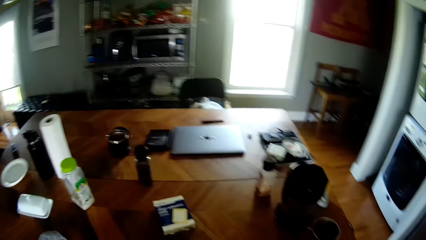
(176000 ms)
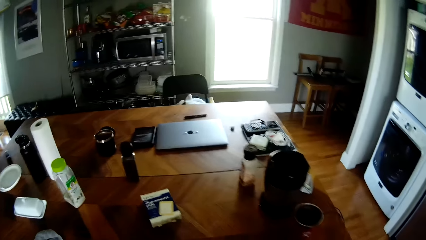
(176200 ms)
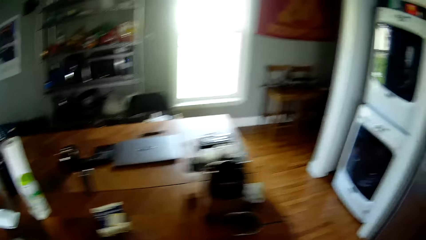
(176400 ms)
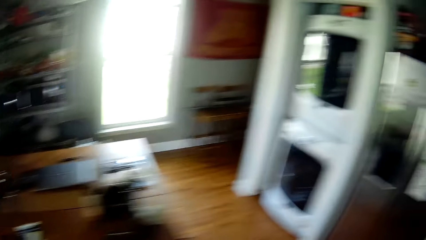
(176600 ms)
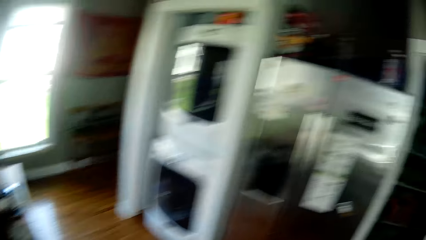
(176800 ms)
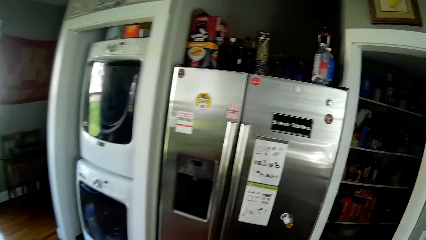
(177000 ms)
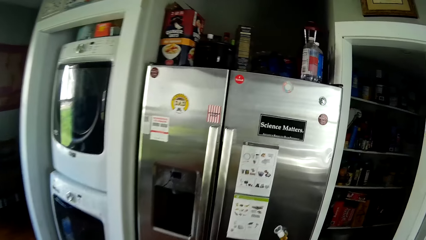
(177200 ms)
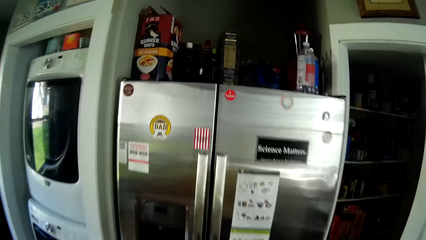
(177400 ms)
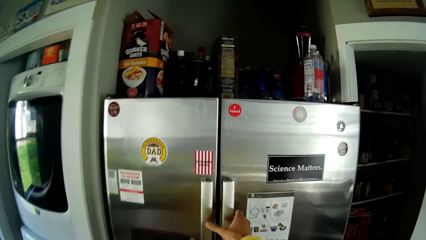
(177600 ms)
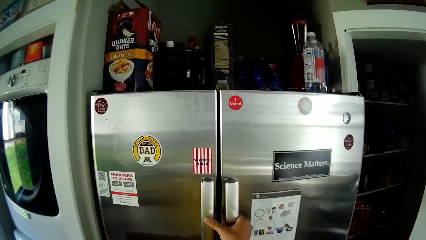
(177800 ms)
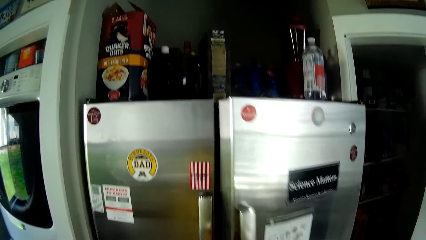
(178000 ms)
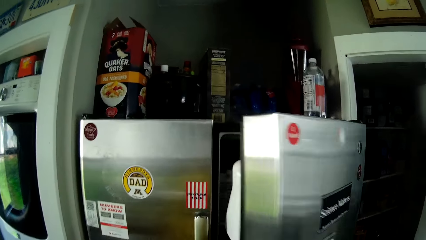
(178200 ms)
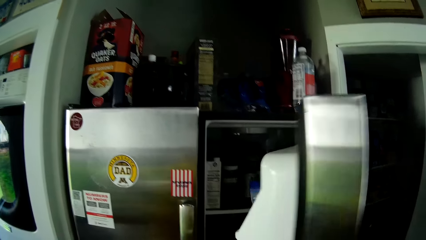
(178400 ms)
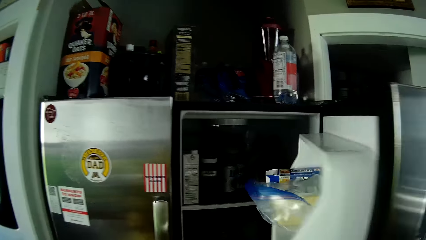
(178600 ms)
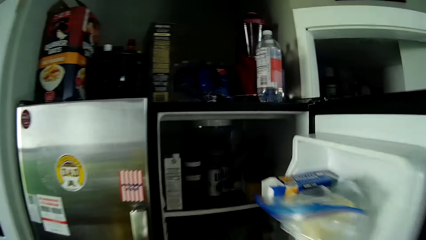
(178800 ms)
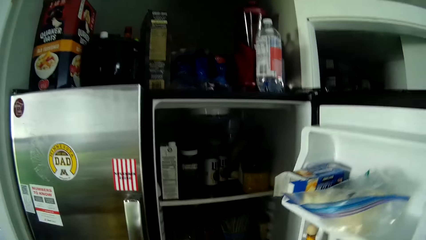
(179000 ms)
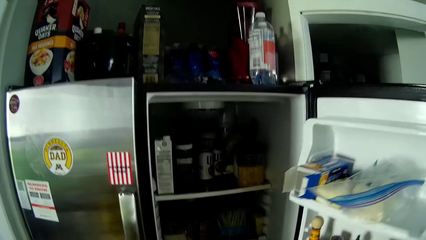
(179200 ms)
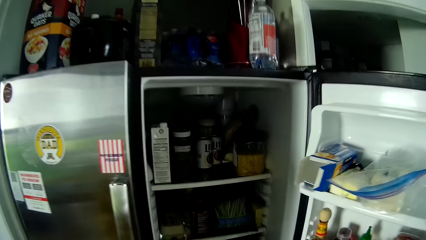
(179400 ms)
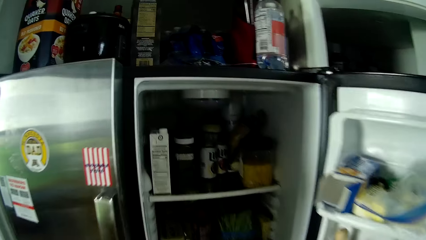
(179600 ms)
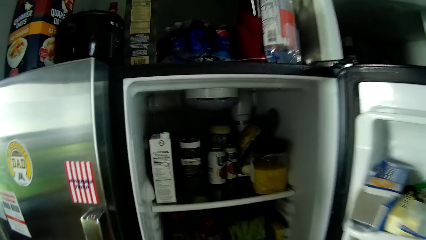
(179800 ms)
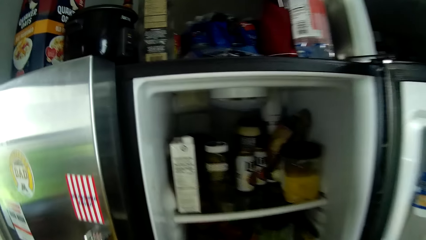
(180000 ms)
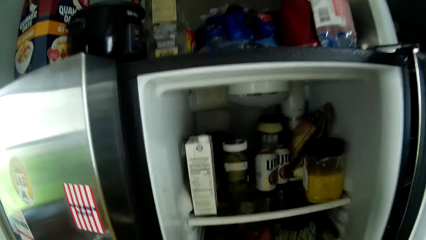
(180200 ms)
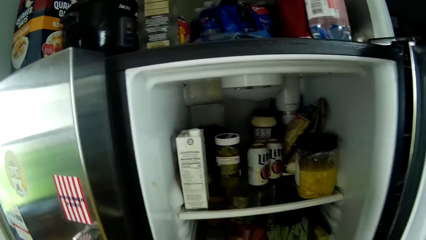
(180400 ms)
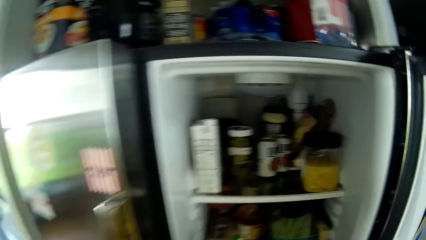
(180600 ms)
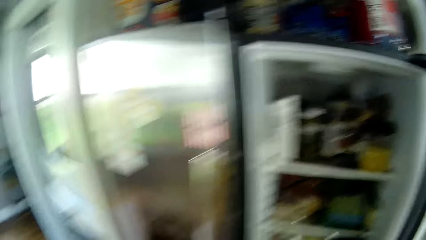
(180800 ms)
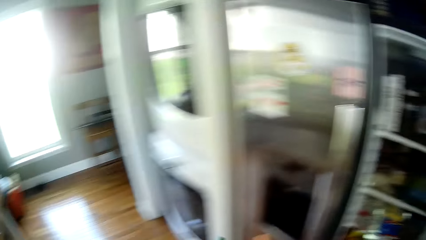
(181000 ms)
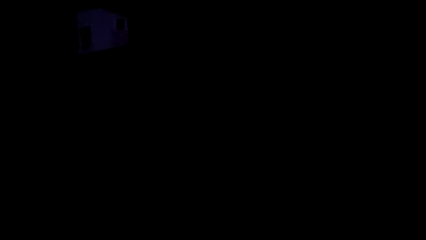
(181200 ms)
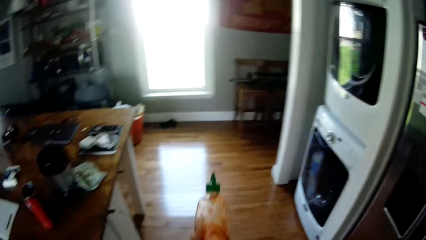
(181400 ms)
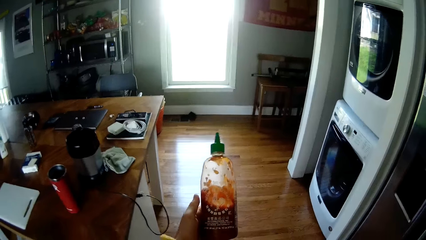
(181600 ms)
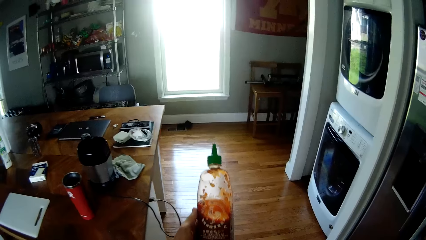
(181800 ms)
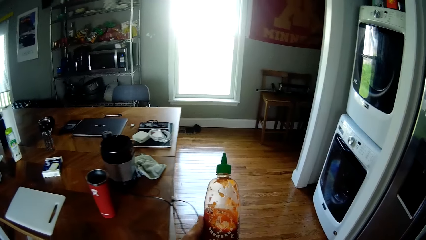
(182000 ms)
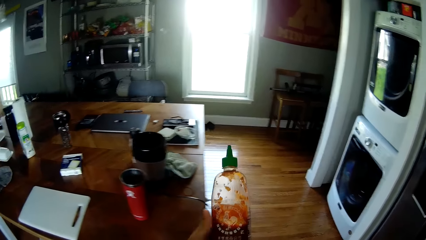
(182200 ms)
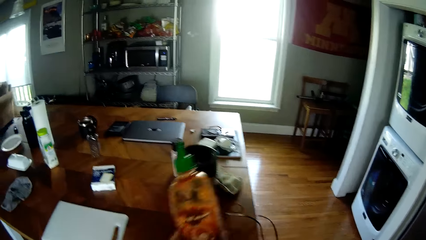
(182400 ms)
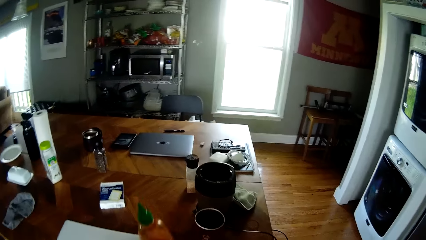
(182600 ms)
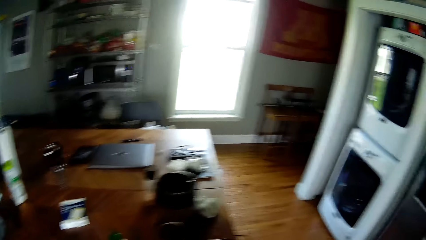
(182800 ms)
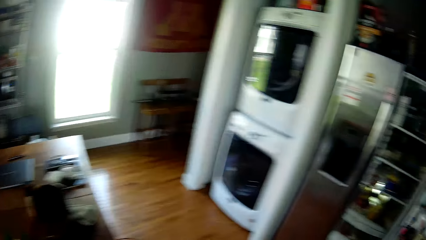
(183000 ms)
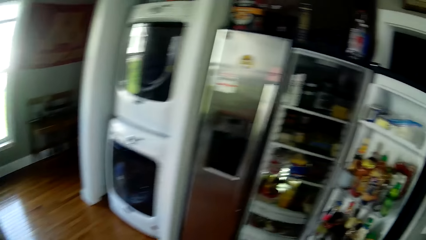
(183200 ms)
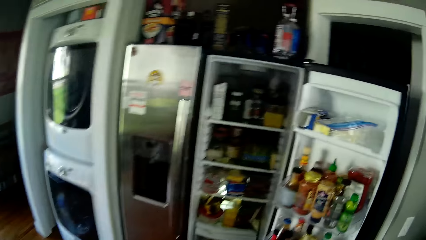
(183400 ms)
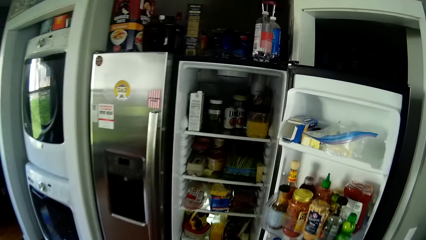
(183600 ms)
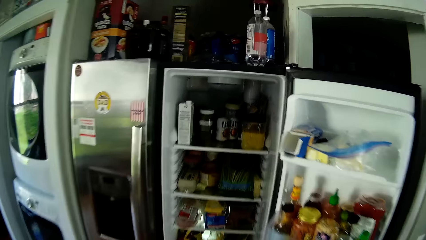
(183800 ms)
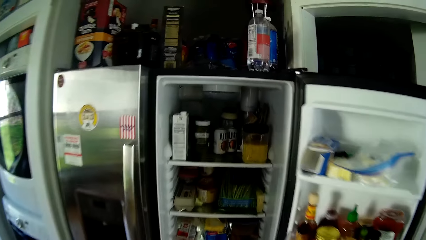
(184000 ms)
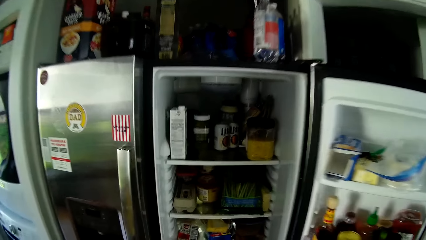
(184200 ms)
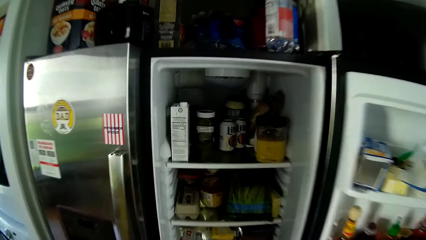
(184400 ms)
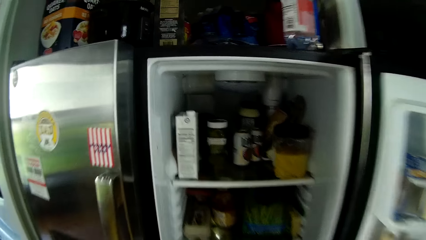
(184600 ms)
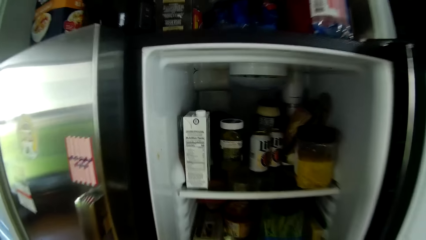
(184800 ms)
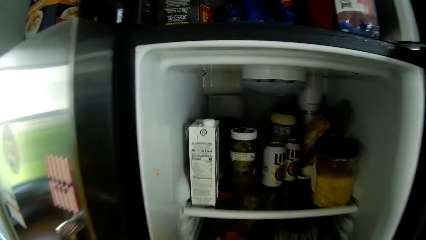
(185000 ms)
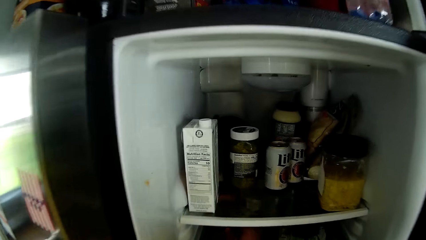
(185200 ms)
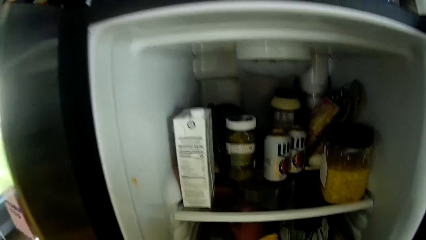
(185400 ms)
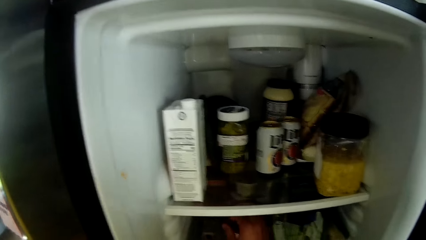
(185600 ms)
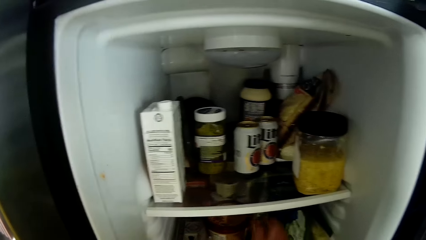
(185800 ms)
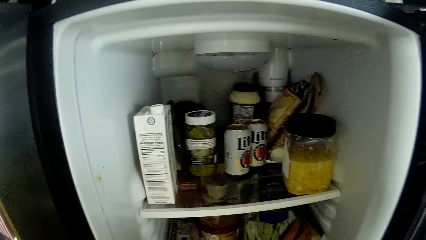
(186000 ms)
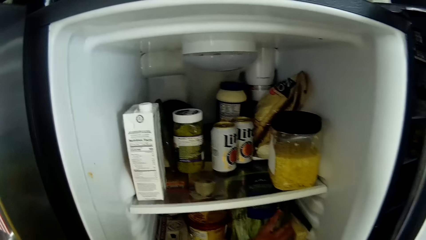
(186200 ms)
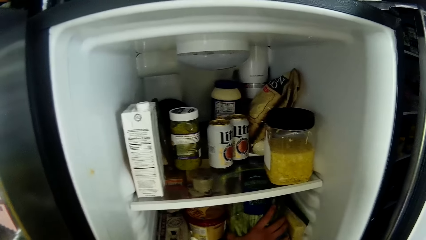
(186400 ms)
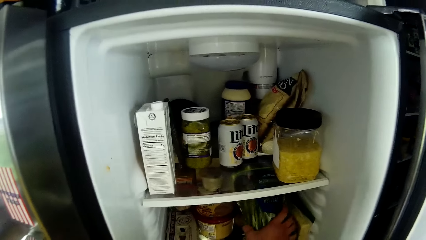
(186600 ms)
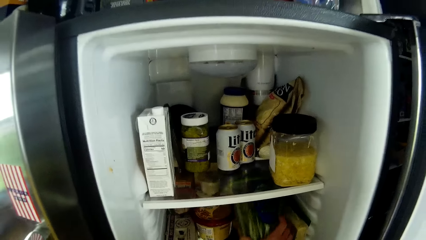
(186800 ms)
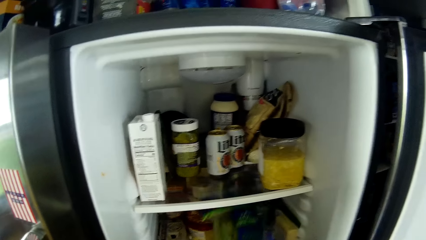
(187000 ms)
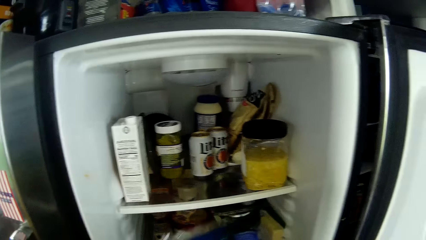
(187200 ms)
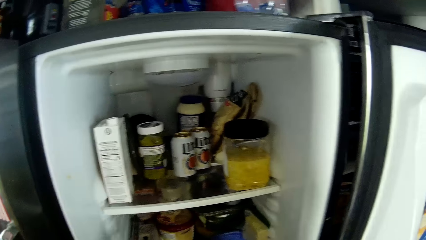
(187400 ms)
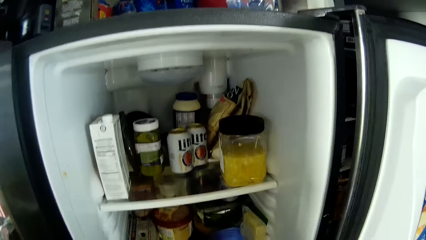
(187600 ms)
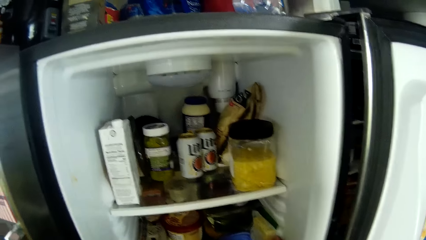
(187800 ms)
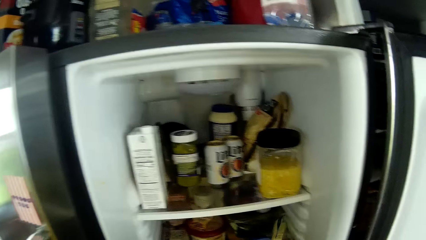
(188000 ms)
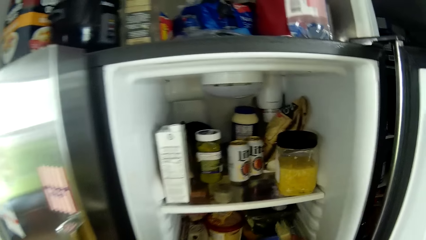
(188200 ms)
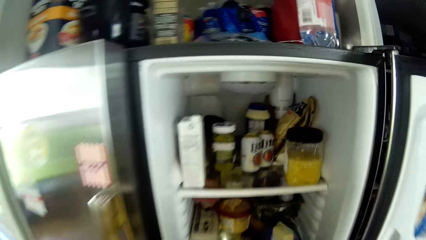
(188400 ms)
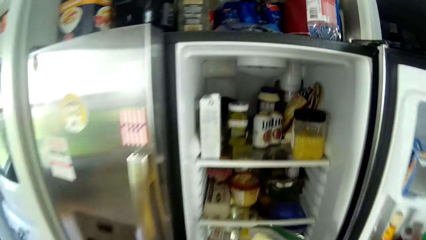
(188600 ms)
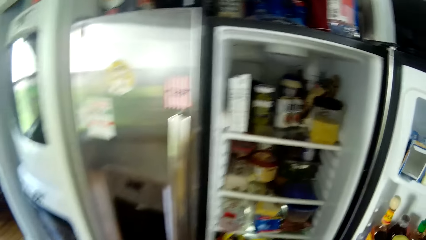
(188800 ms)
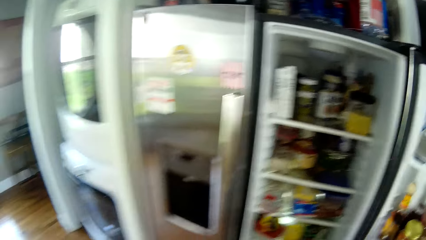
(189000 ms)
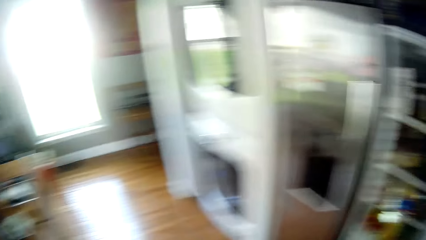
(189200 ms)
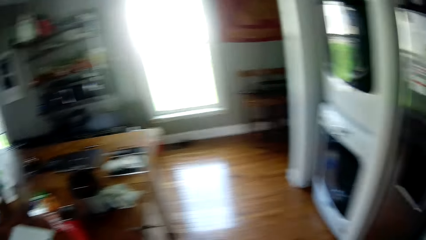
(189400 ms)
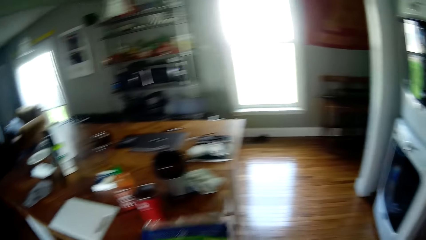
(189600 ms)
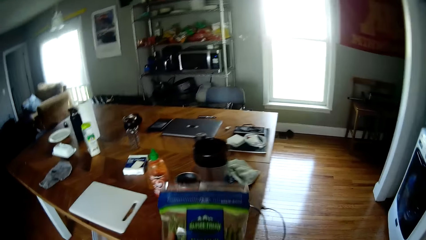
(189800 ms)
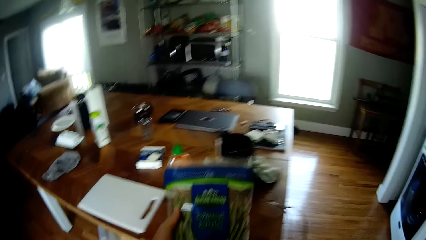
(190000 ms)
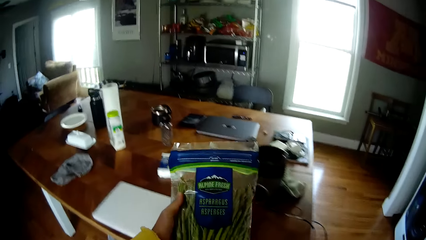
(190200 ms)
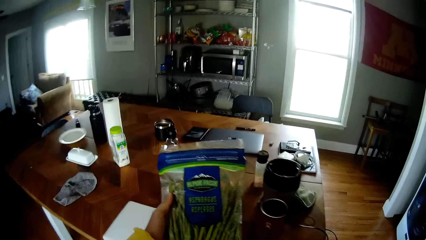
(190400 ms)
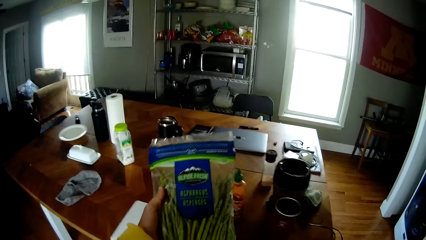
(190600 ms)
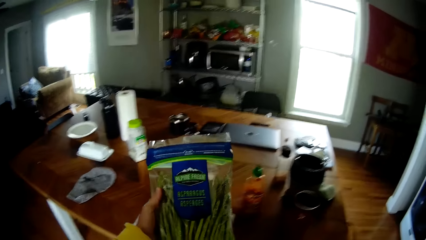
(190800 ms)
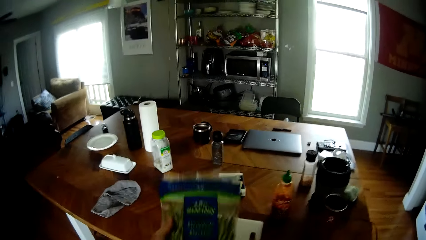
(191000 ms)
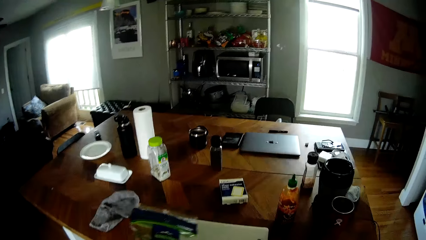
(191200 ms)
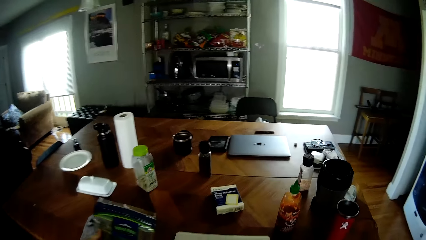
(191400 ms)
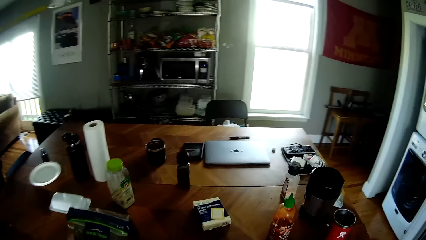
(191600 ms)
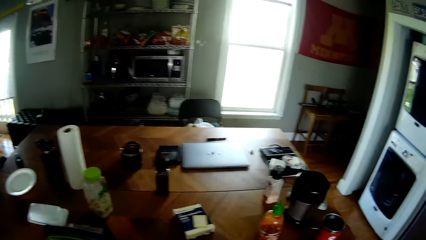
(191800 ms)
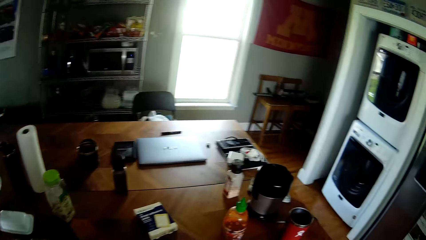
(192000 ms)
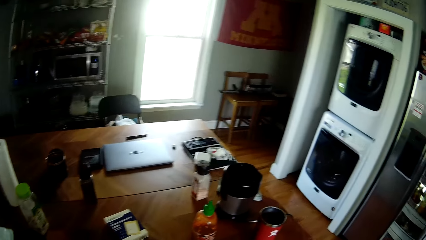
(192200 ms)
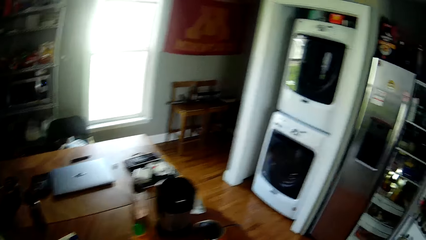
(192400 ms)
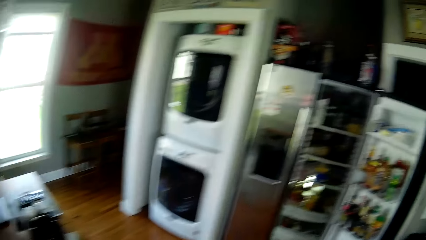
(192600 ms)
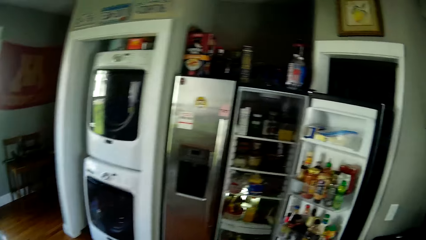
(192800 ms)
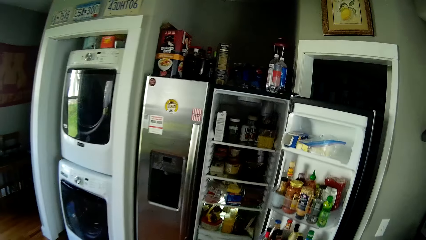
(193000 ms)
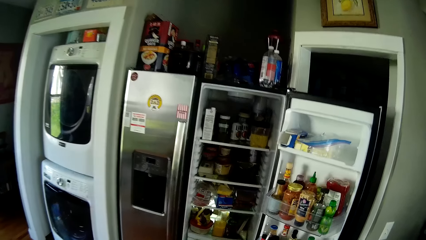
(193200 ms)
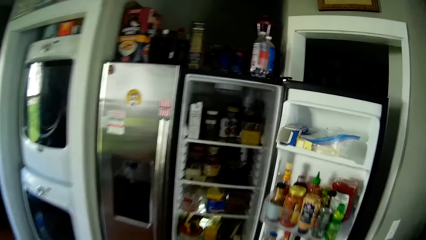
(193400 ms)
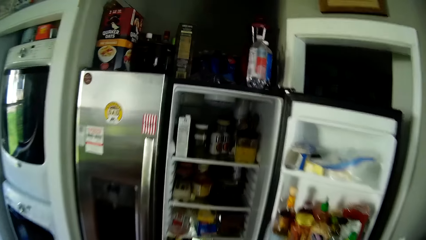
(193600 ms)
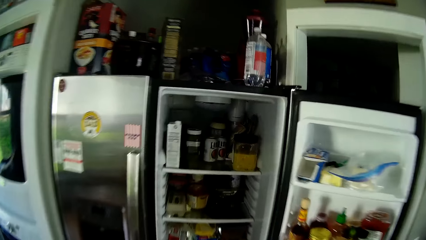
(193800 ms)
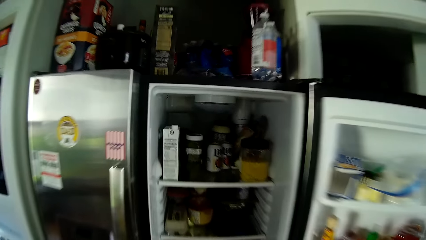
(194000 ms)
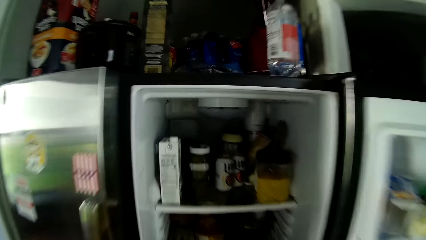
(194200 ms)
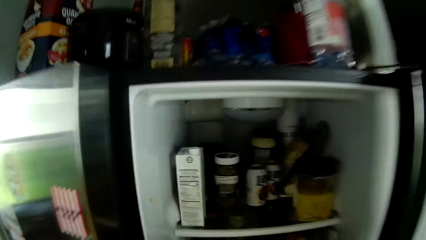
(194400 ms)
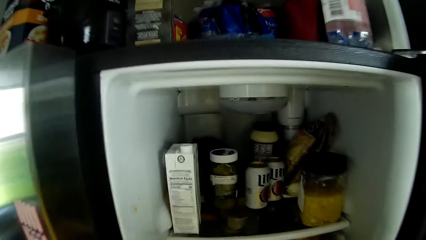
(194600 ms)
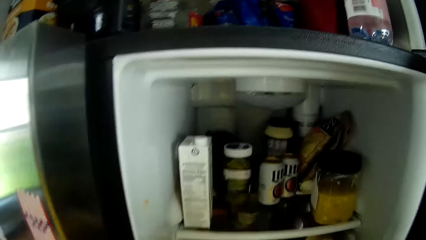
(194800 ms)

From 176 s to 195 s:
The camera wearer walks around. She opens the refrigerator with her right hand. She picks up a bottle of sauce from the refrigerator with her left hand. She looks at the bottle of sauce. She drops the bottle of sauce on the table with her left hand. She walks around. She looks inside the fridge. She picks up a packet of vegetable from the refrigerator with her right hand. She looks at the packet of vegetable. She picks up some loaves of bread from the refrigerator with her right hand. She drops the packet of vegetable on the table with her left hand. She walks around. She picks up a can of soda from the refrigerator with her right hand.
